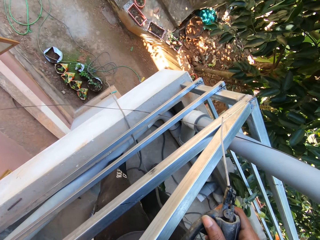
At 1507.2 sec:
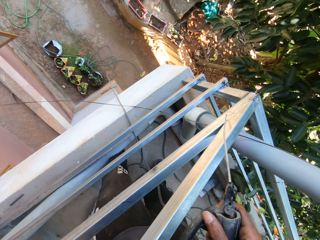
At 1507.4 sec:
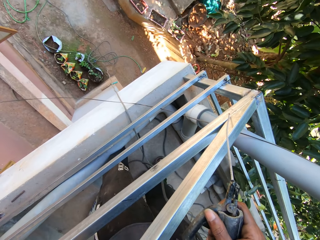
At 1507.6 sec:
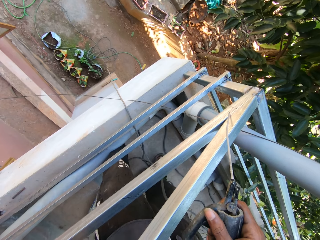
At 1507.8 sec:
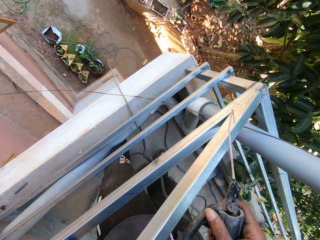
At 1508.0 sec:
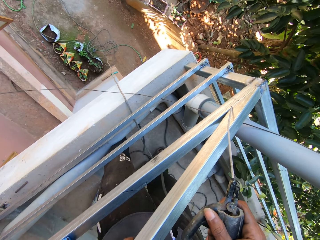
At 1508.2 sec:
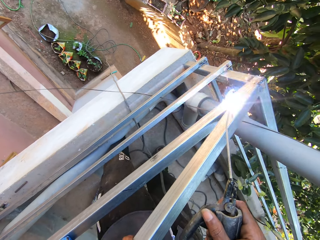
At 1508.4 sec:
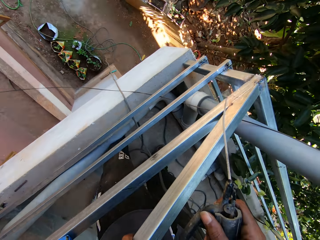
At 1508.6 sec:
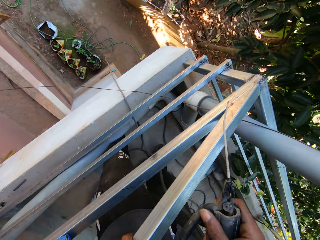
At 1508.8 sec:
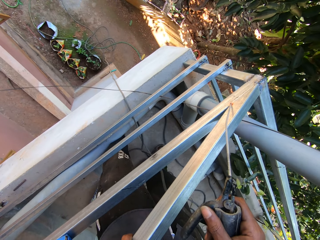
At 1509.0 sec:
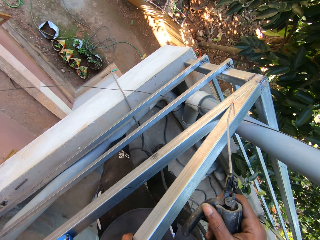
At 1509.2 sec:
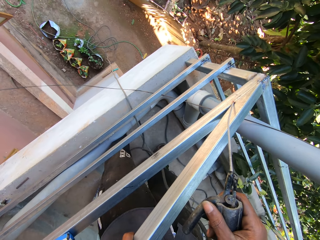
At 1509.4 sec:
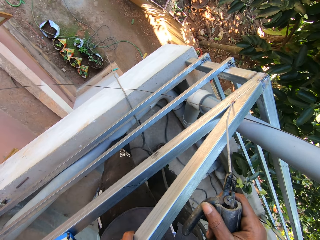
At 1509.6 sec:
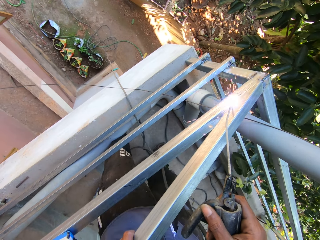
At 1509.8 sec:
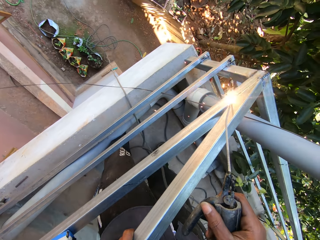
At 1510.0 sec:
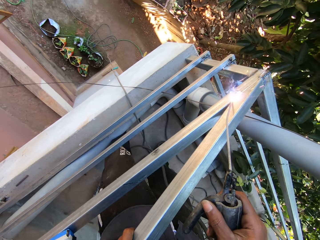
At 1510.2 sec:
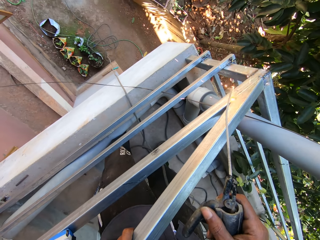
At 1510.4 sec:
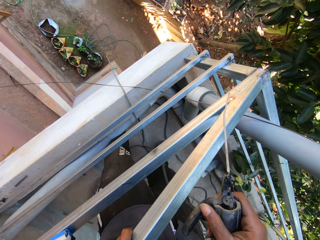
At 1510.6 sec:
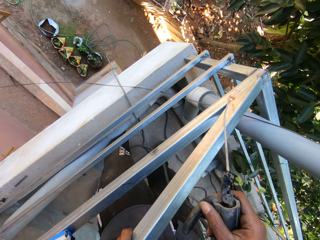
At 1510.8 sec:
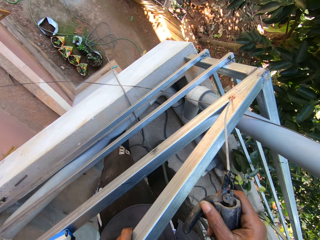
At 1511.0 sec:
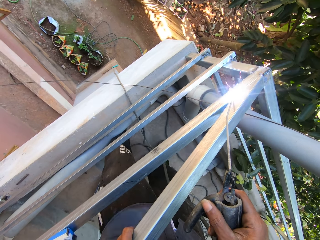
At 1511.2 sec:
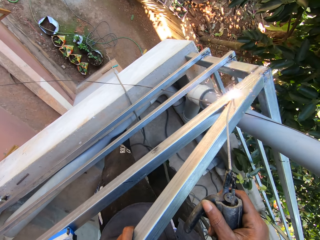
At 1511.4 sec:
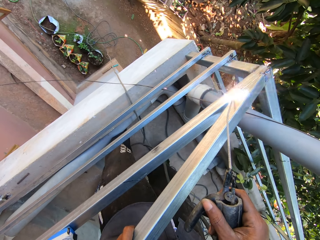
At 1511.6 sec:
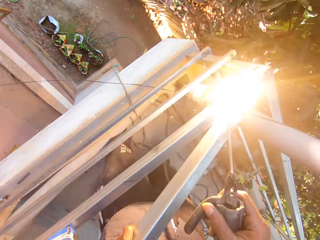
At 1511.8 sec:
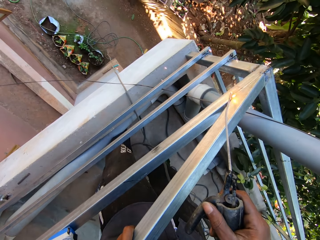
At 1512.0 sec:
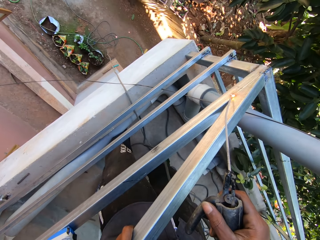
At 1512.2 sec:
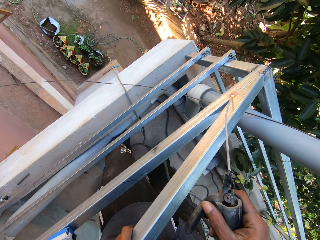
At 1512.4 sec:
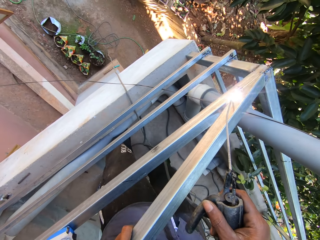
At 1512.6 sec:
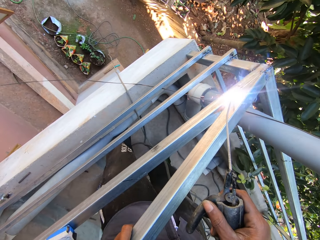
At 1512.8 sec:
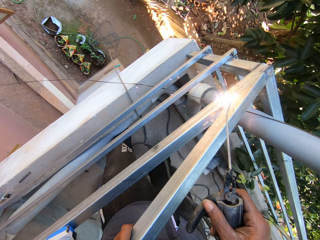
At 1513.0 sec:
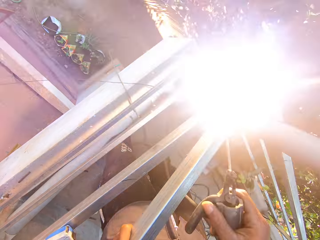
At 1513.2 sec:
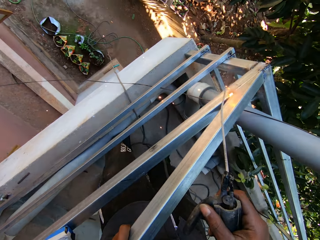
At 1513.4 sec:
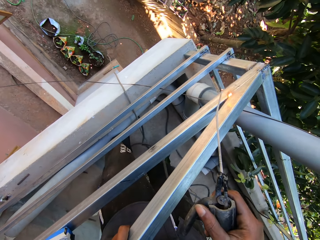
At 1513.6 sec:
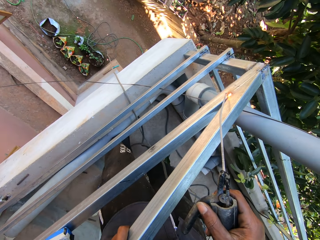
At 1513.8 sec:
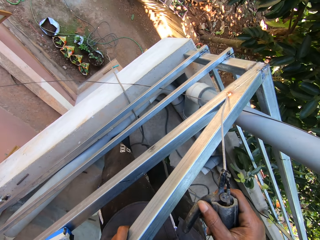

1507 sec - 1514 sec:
The camera wearer welds metal with the right hand.

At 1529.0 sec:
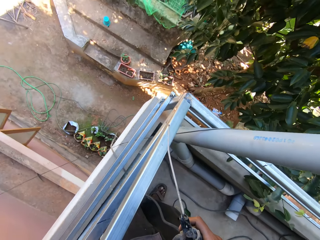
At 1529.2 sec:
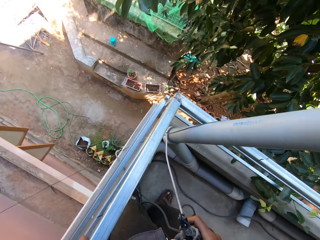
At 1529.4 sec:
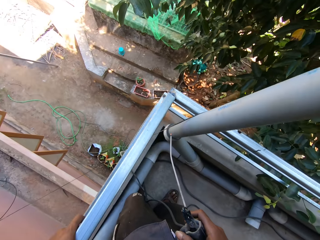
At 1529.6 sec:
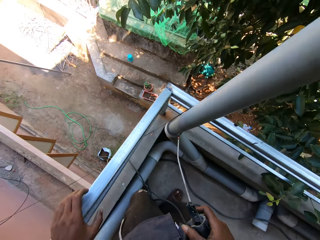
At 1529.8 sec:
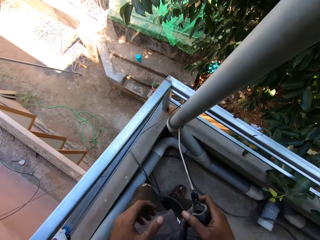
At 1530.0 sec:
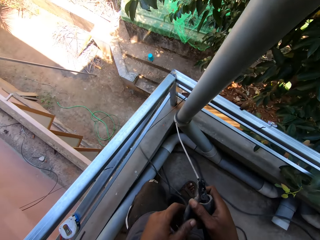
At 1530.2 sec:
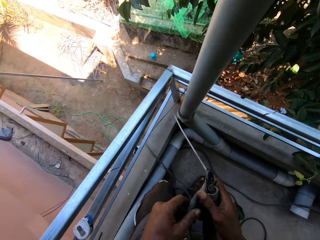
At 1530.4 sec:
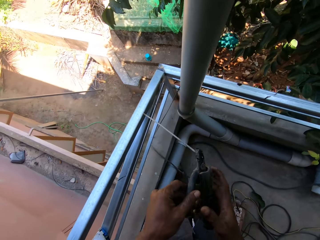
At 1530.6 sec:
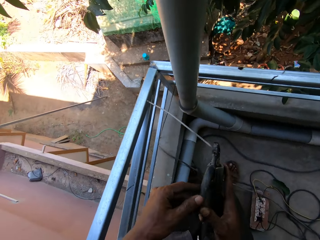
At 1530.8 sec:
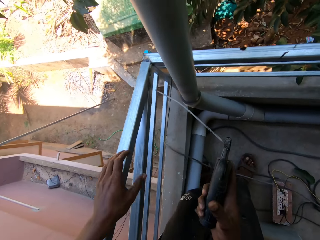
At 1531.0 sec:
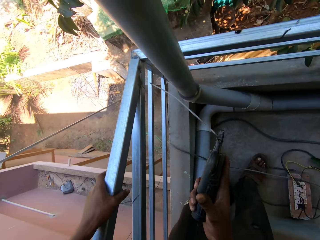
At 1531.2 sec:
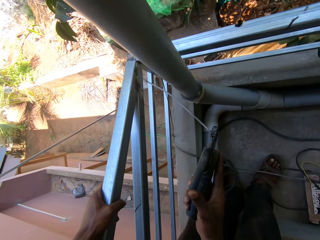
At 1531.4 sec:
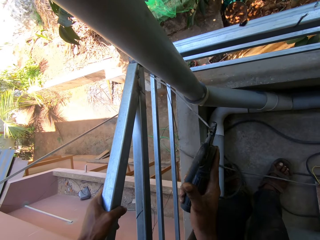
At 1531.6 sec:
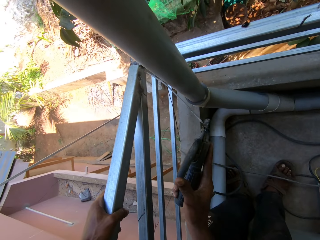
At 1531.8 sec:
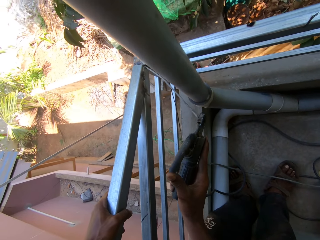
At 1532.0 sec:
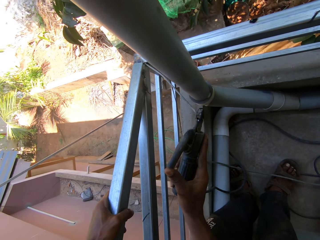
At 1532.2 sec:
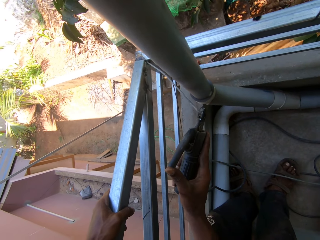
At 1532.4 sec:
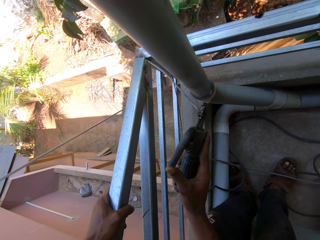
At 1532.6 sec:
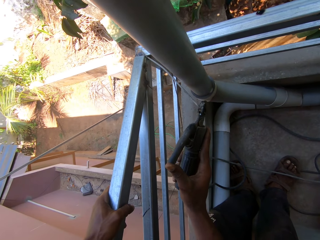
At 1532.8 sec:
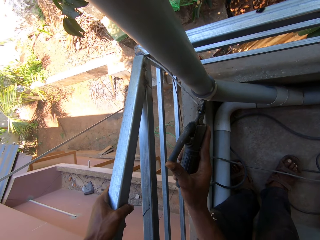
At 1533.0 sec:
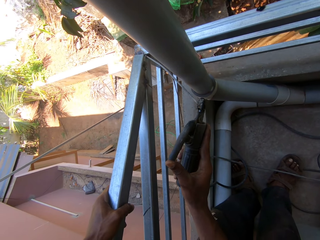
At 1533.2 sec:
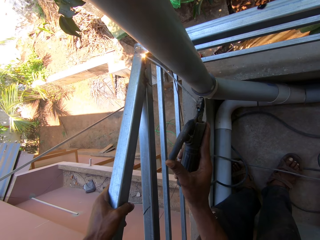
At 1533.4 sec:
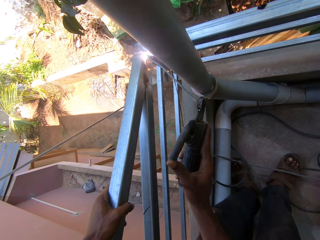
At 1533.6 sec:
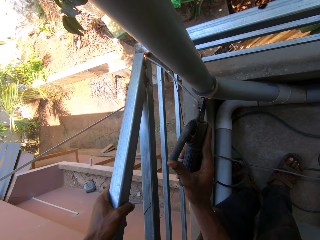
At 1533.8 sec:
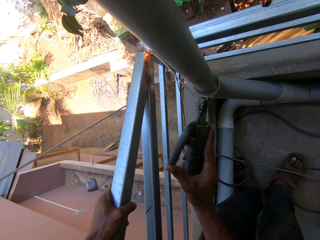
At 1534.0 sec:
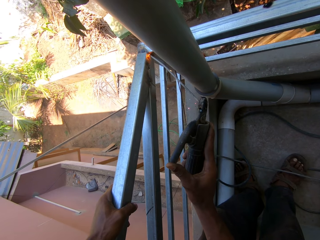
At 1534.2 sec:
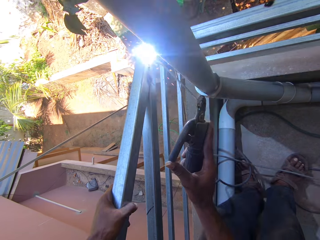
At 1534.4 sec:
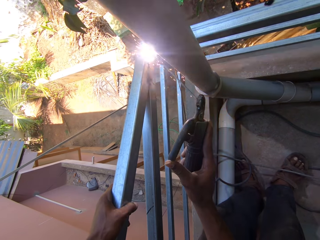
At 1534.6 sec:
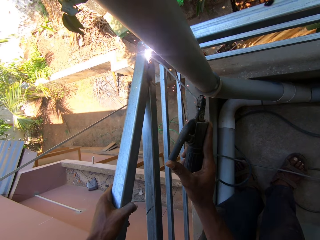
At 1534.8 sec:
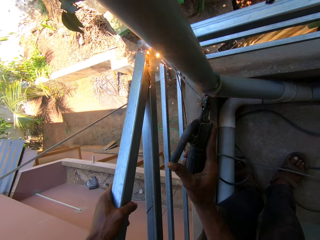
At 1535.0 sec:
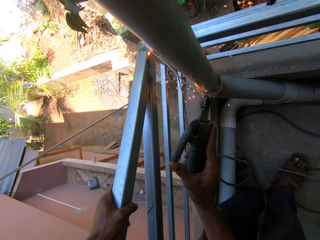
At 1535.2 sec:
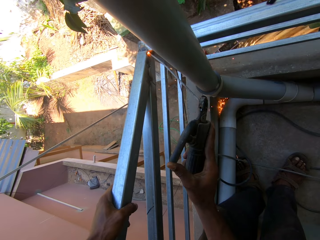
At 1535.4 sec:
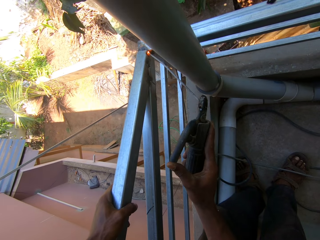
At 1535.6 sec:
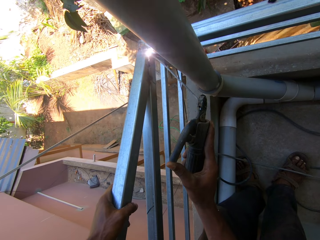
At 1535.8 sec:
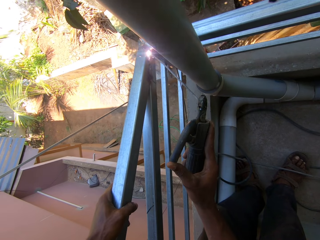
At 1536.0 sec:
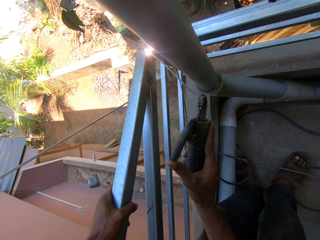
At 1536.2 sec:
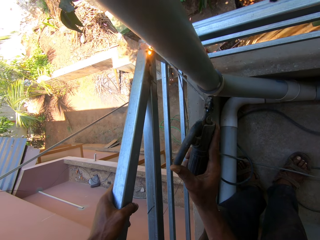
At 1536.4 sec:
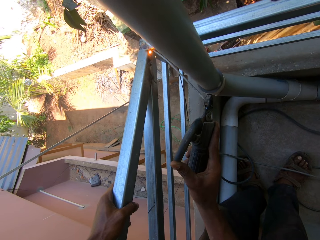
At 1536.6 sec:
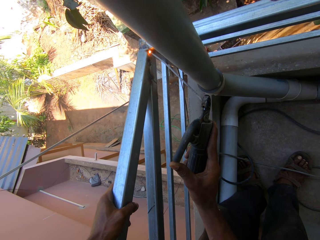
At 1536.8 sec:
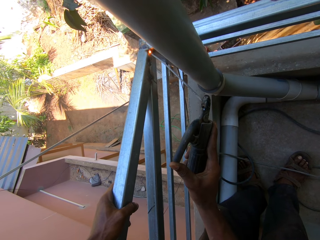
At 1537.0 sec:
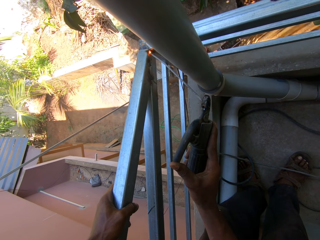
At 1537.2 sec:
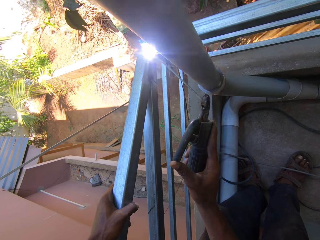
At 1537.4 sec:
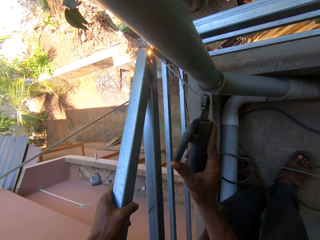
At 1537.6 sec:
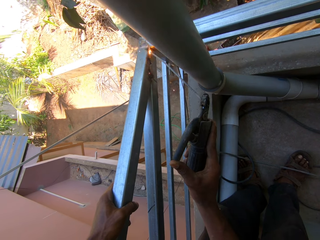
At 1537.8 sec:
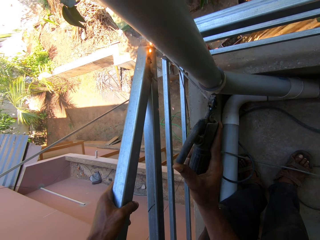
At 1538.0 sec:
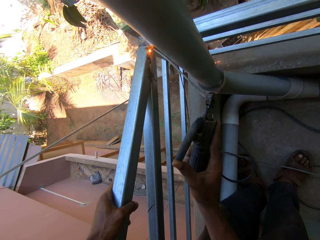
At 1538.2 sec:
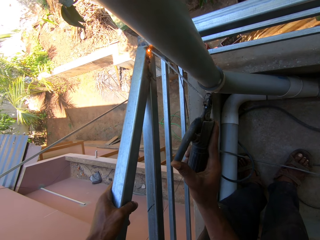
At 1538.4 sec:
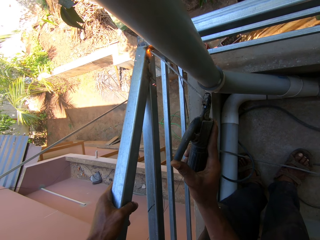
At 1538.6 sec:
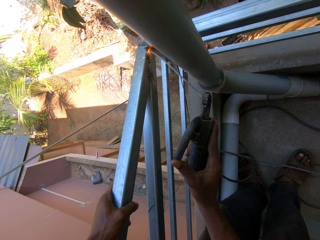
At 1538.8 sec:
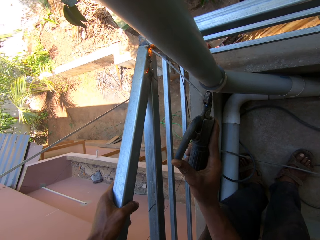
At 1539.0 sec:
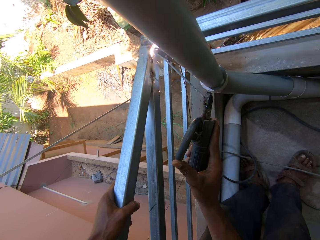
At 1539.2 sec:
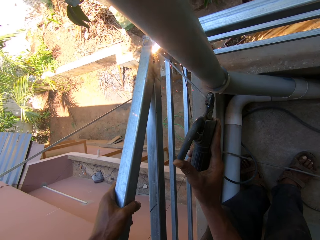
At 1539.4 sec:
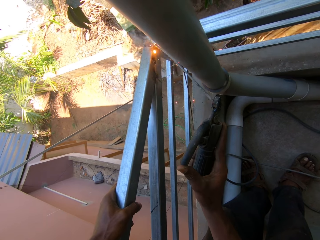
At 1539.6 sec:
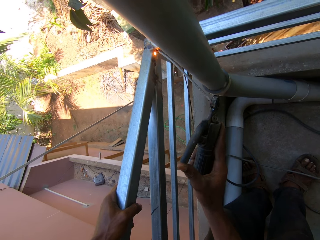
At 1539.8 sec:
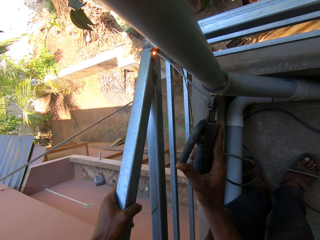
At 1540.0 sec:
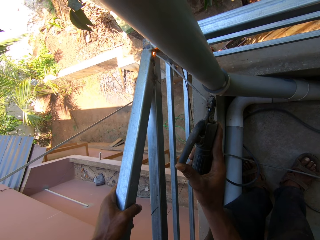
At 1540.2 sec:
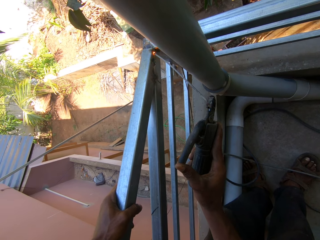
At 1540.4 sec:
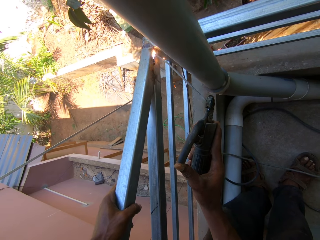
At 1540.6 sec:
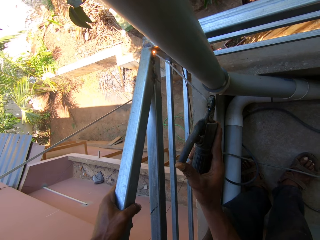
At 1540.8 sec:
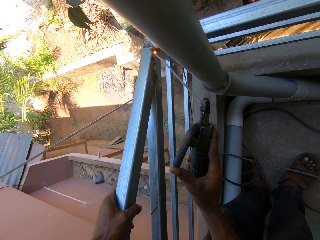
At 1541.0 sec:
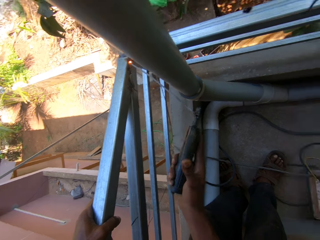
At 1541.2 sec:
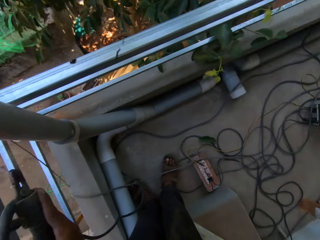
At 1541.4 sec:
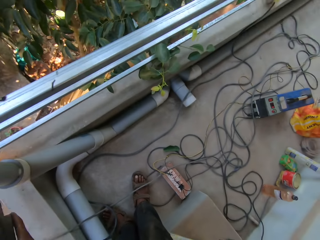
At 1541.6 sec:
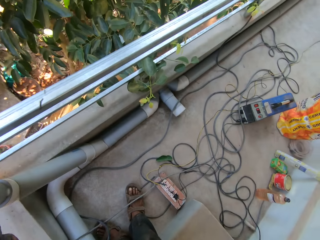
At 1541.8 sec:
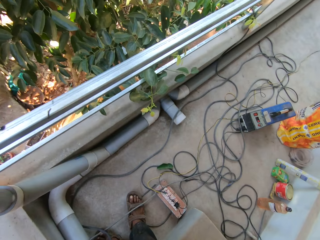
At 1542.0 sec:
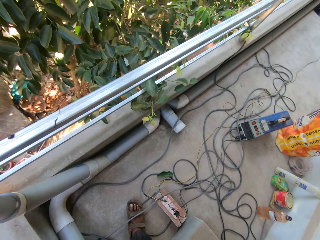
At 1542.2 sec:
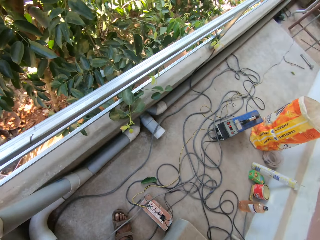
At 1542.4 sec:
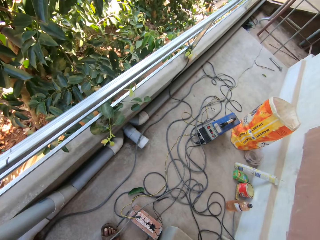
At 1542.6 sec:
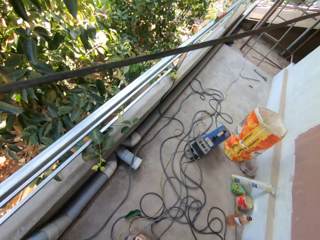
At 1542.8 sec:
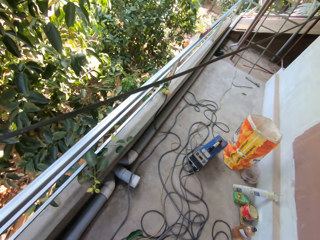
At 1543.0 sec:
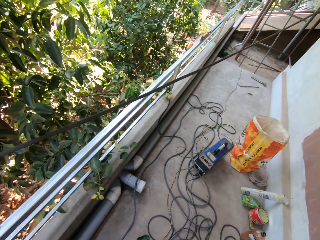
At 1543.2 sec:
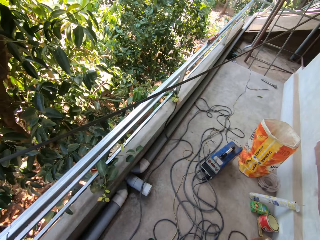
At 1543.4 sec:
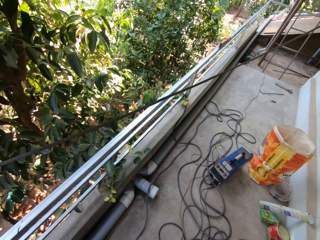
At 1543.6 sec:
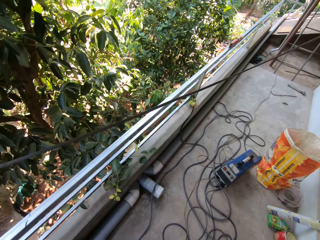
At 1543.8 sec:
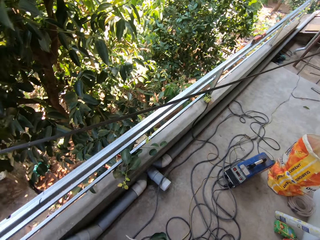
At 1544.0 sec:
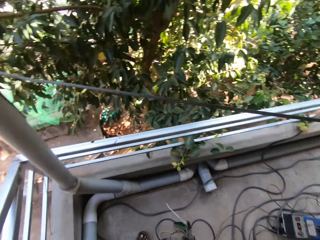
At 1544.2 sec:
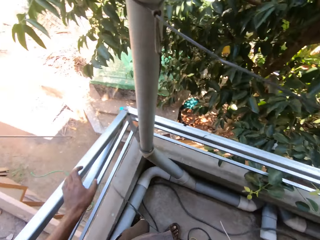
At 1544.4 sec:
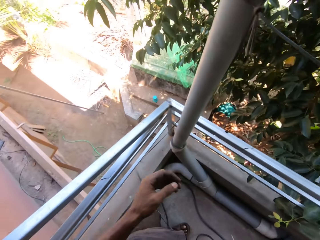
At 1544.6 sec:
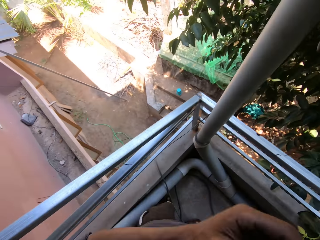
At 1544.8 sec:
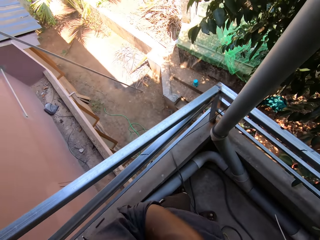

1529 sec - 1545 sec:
The camera wearer adjusts the welding machine with the left hand. They hold metal with the left hand and weld the metal with the right hand. A man interacts with the camera wearer. The camera wearer looks around.
